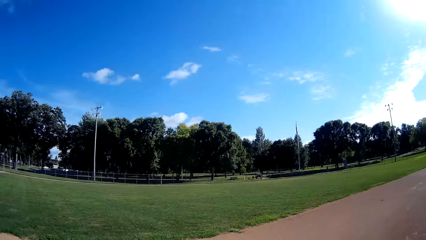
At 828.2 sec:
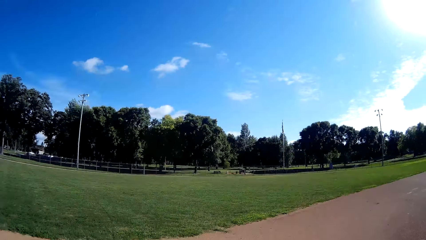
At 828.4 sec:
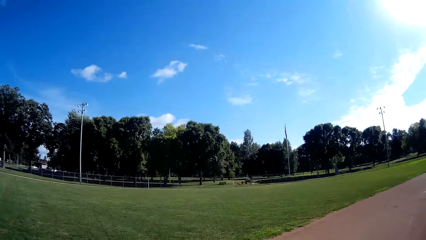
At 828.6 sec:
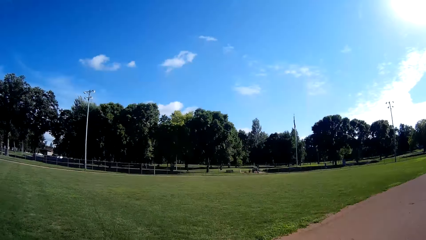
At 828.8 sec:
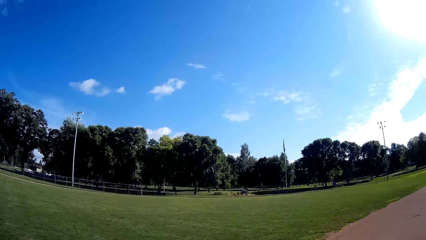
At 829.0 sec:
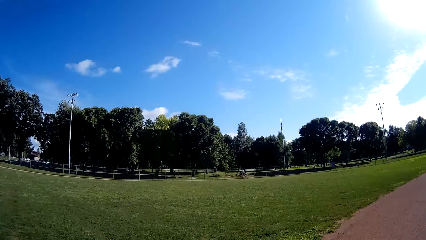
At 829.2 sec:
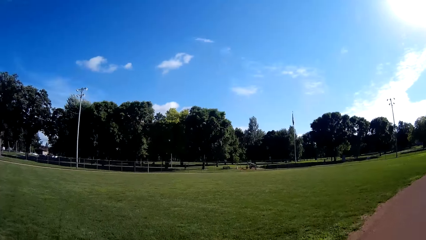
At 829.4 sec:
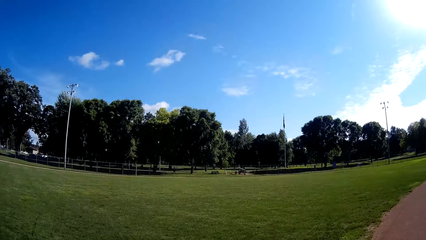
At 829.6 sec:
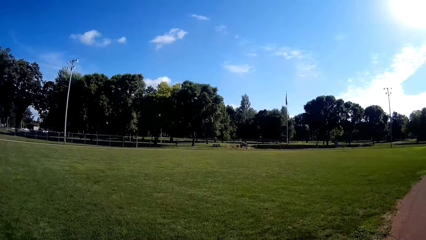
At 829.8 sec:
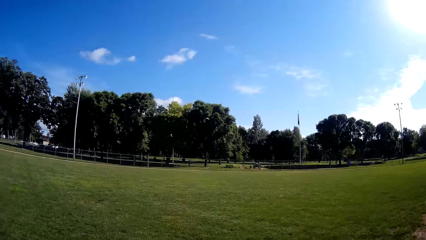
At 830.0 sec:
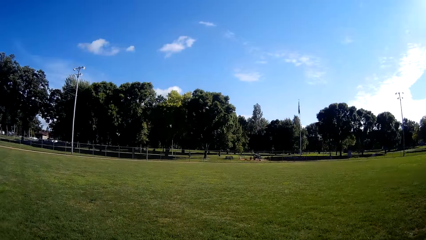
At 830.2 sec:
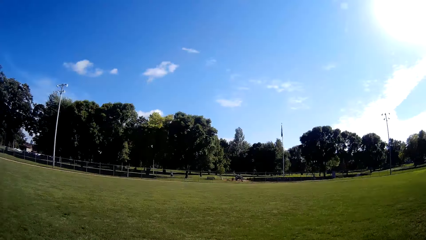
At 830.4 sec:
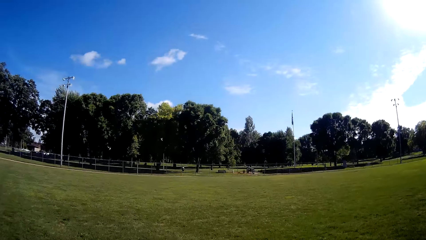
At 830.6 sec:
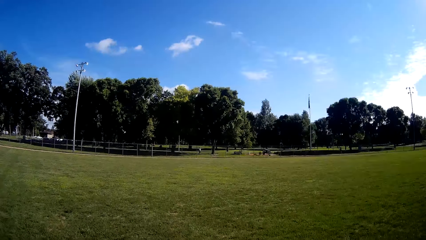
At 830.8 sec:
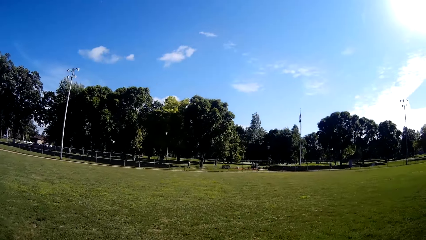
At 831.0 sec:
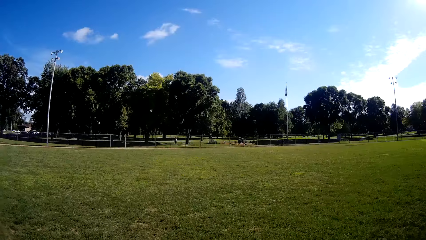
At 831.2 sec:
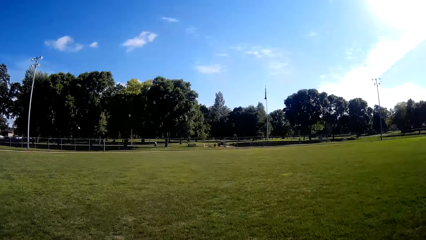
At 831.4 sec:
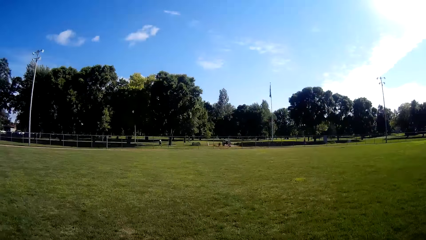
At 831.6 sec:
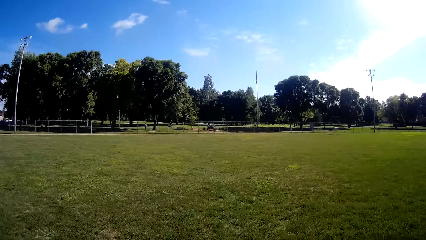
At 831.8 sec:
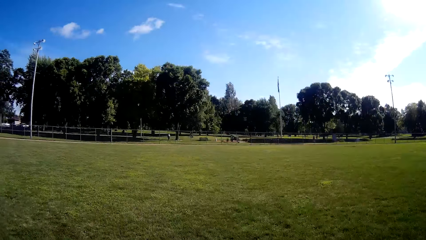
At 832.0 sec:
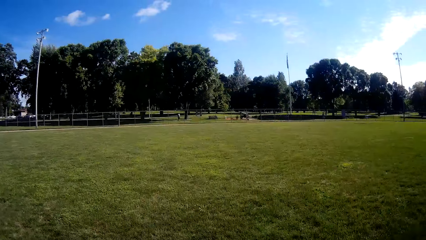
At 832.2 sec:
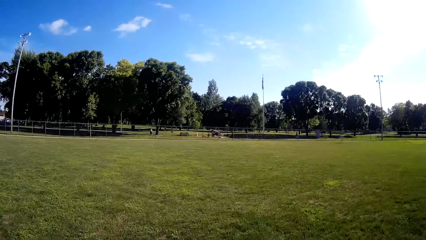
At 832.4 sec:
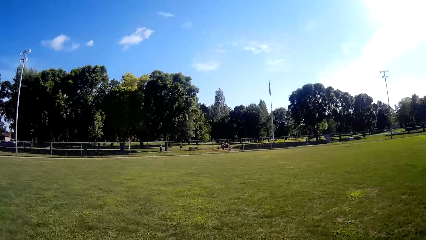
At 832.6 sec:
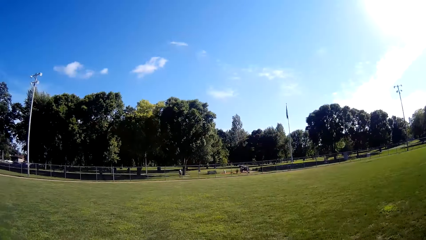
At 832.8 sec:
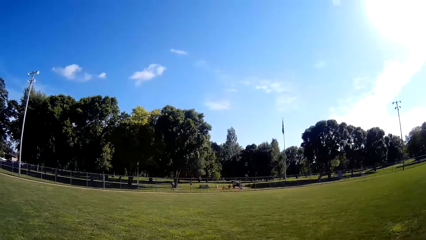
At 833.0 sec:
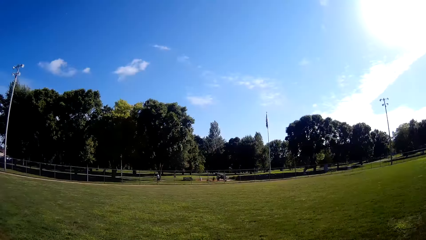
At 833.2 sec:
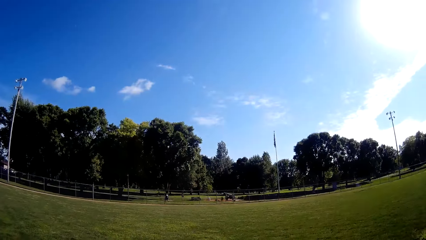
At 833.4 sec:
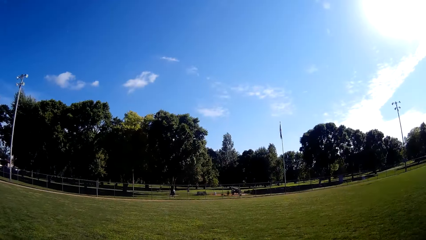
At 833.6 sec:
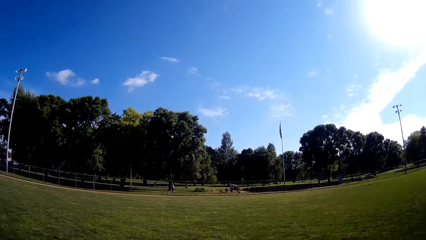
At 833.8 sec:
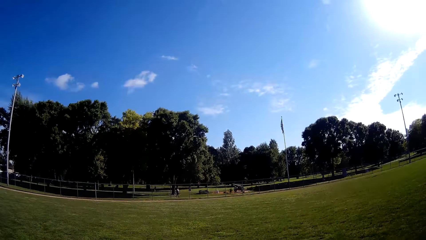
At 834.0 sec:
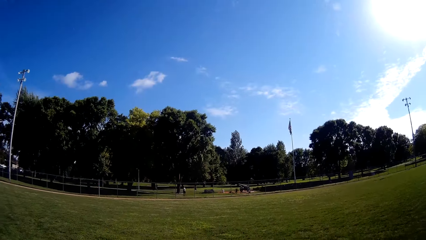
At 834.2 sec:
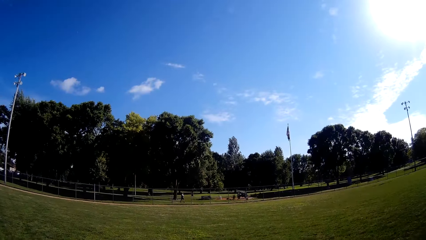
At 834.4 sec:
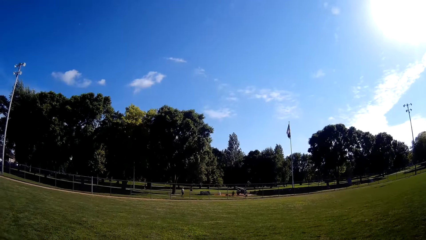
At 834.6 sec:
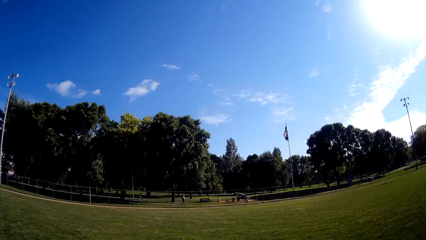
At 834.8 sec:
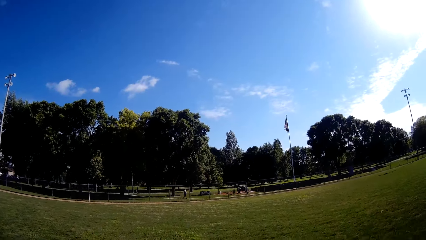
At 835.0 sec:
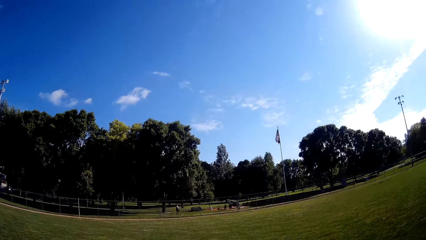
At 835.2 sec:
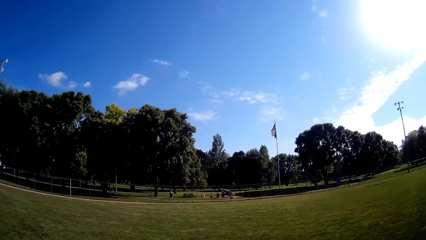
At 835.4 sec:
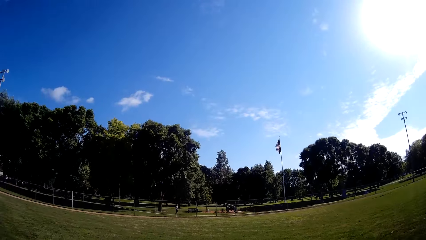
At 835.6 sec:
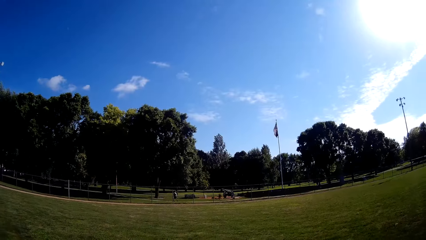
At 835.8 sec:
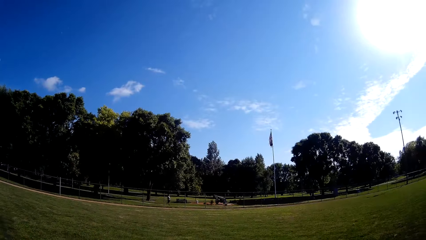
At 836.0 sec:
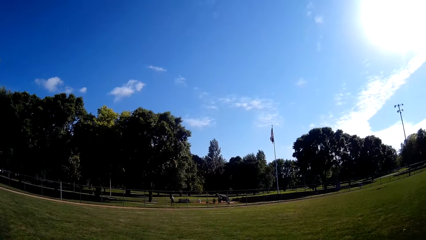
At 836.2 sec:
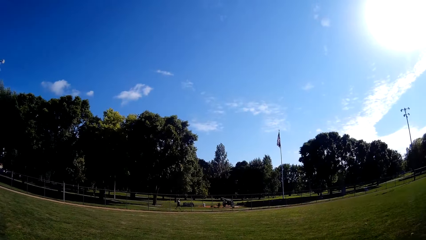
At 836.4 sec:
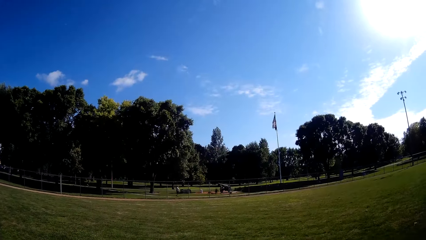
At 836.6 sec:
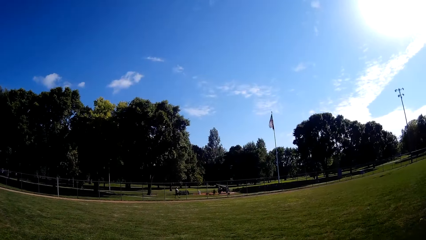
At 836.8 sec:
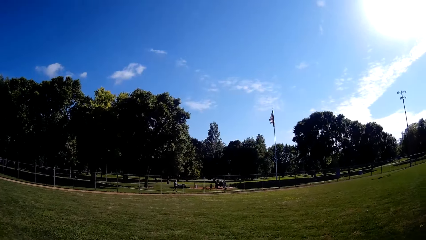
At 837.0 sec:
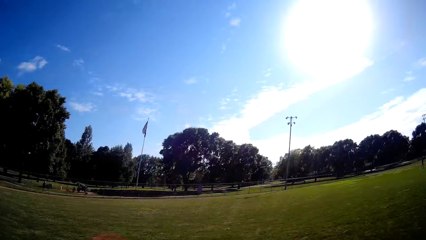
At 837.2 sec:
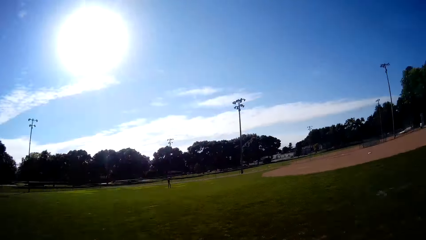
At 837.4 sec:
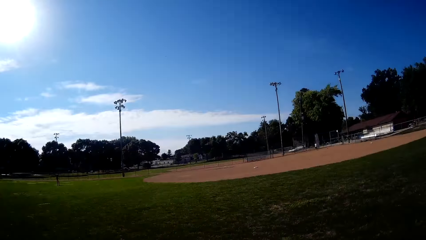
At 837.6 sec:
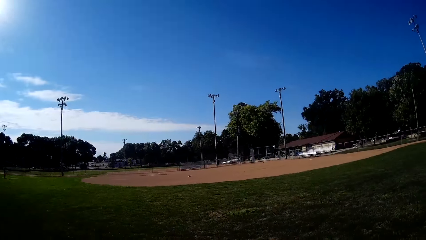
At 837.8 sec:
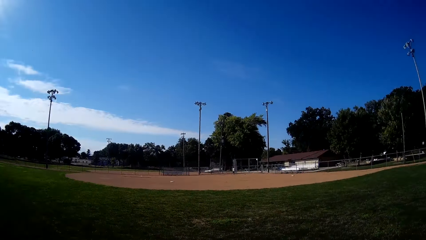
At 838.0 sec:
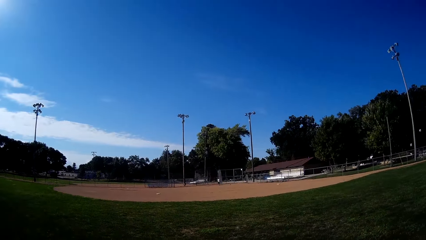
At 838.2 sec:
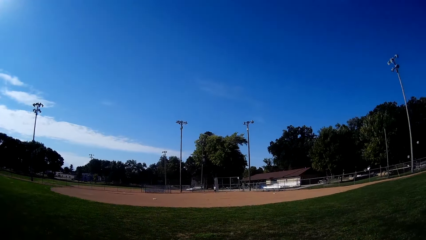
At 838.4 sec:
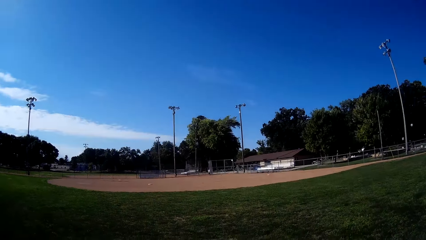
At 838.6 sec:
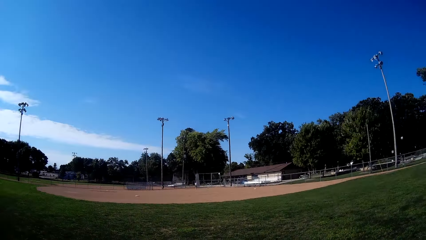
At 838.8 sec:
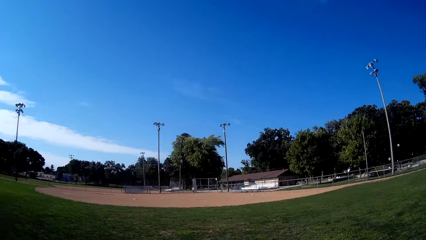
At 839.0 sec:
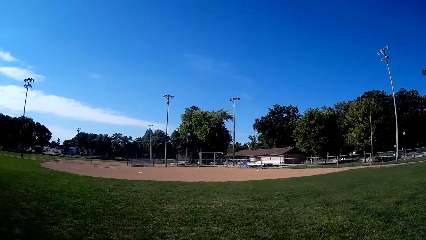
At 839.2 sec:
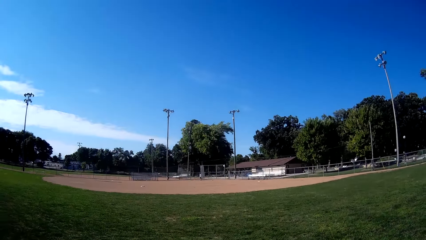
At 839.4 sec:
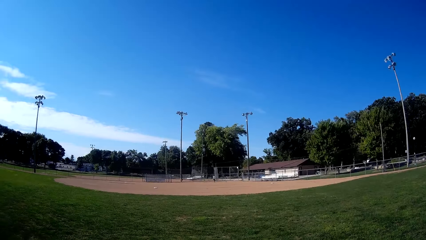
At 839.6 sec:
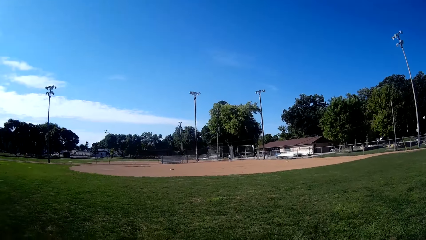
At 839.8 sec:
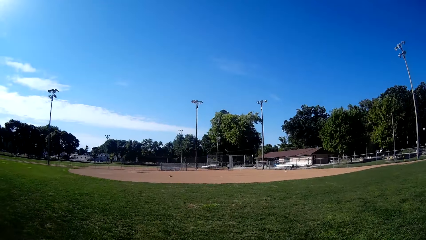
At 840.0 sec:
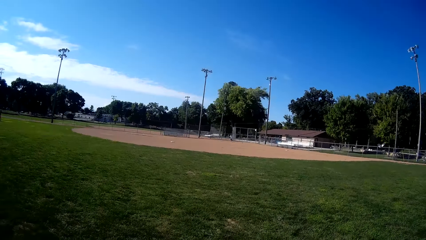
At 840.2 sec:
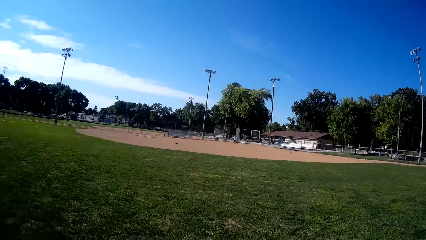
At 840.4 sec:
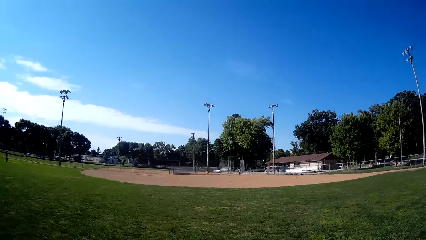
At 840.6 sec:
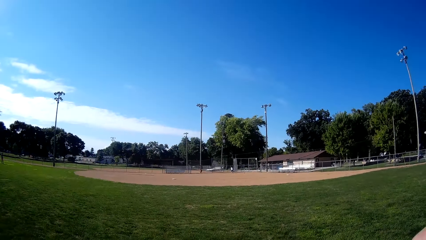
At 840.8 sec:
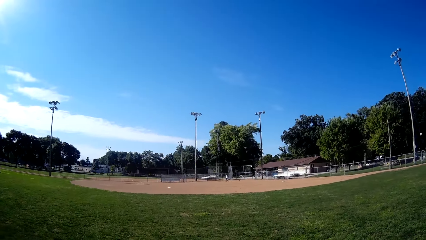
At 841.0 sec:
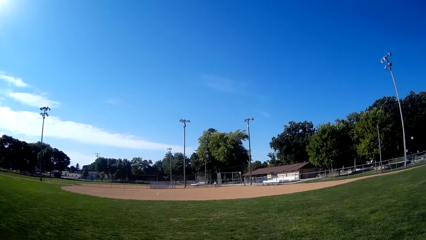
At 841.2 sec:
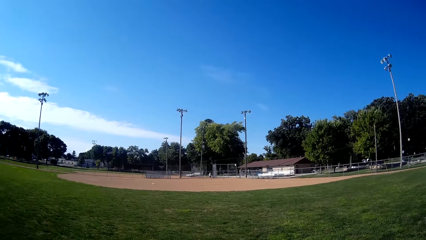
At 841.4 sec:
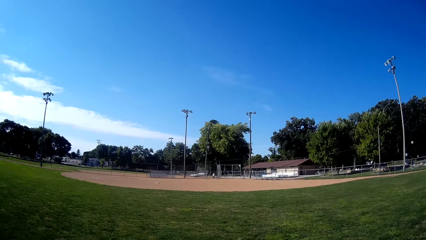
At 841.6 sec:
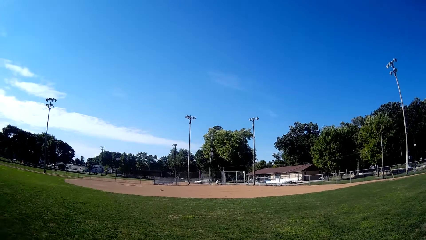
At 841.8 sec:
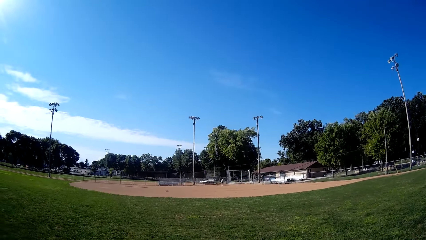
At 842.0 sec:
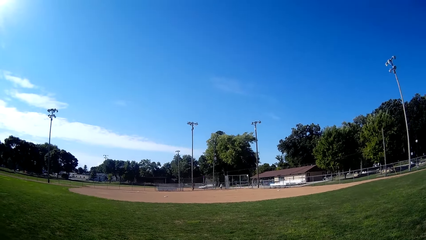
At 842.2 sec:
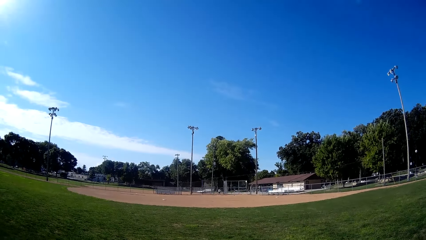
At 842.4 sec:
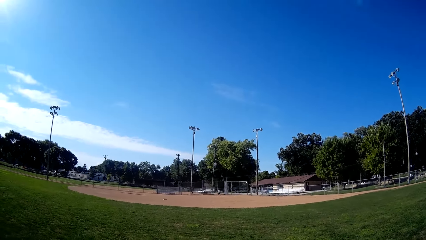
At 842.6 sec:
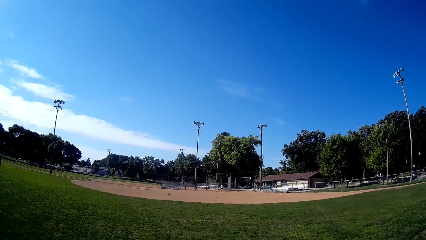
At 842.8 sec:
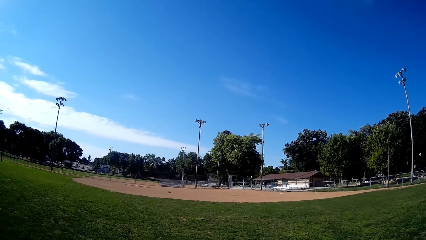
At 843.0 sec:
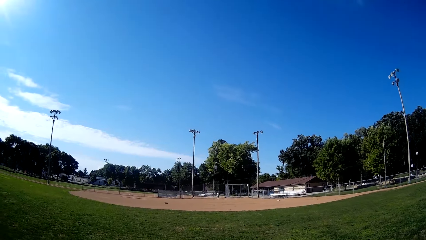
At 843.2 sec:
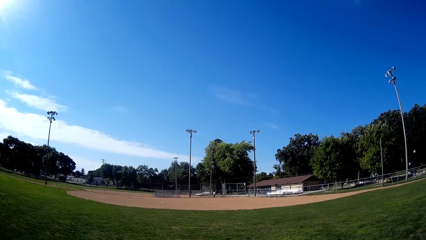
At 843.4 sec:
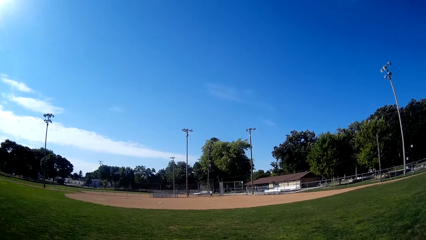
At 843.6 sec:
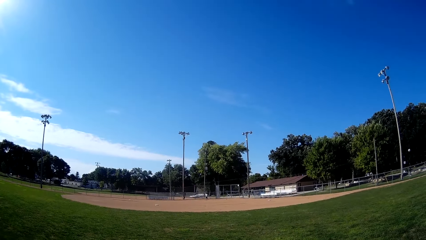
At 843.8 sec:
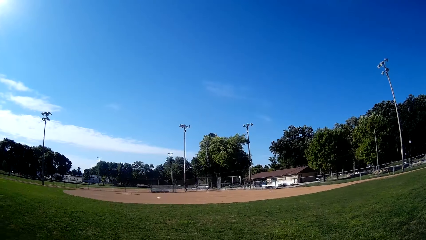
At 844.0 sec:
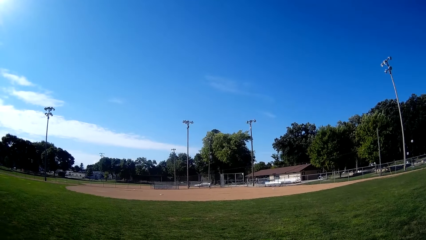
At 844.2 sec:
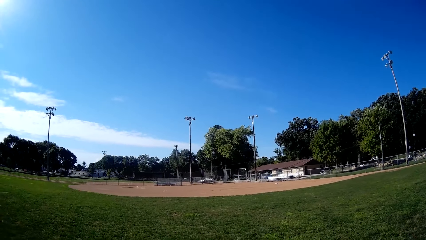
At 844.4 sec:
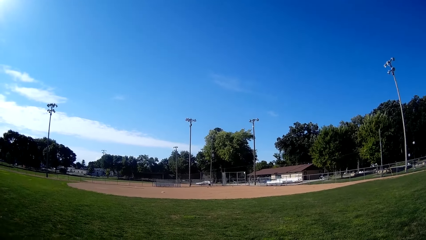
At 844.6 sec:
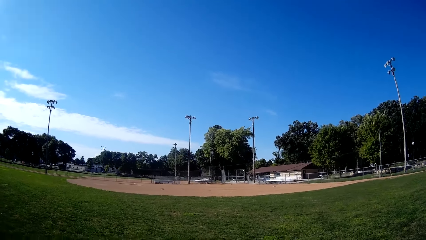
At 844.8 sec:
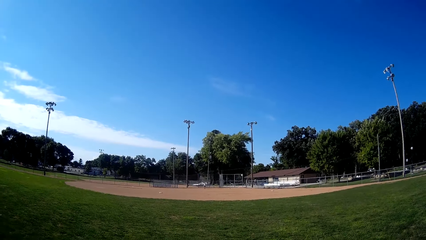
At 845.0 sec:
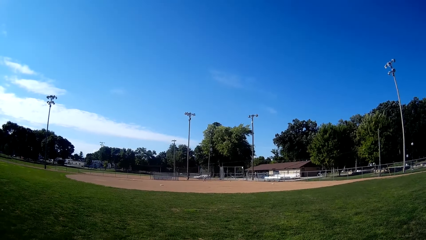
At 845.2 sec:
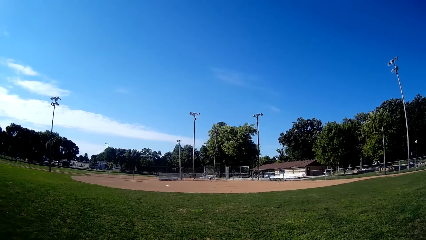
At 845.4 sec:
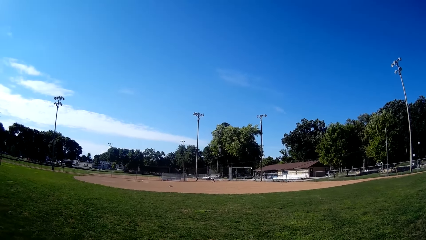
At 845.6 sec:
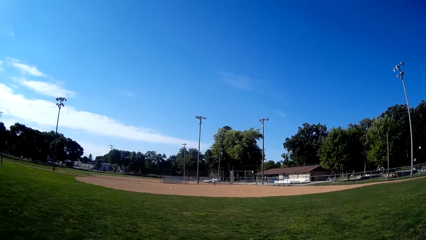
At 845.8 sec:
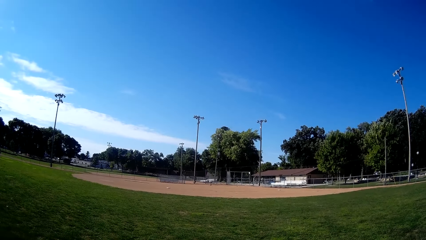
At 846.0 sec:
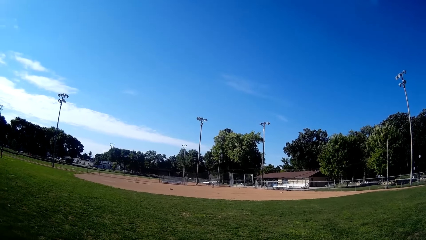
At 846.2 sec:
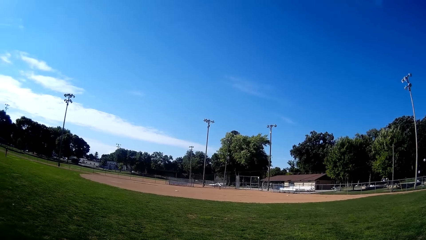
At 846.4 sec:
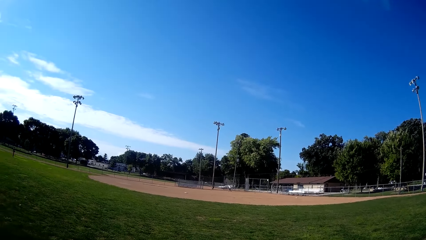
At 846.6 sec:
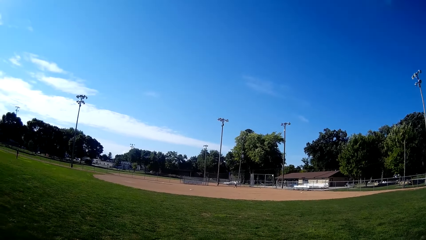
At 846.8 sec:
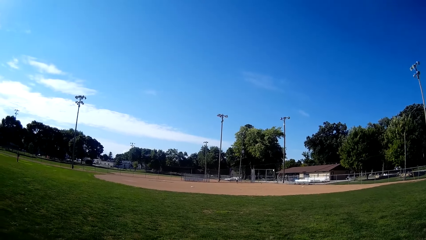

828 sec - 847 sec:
A man moves around. The camera wearer converses. The man steps forward, touches the ball and steps backward.
